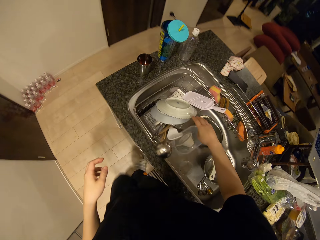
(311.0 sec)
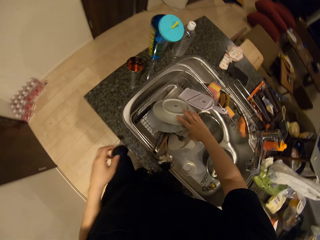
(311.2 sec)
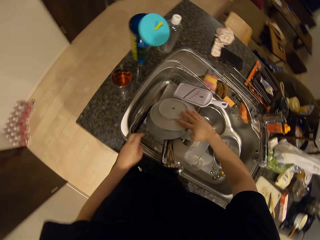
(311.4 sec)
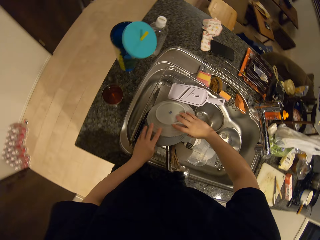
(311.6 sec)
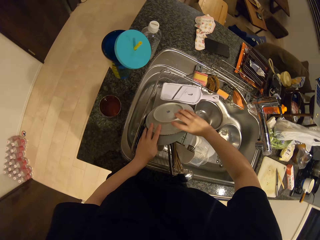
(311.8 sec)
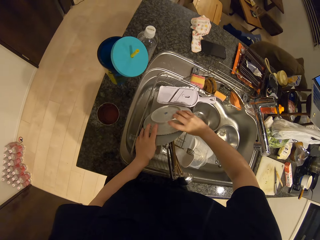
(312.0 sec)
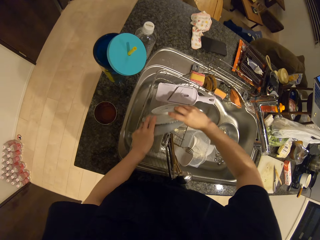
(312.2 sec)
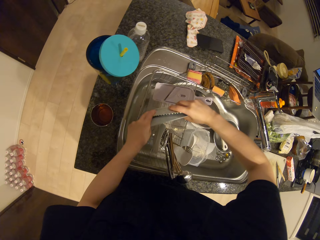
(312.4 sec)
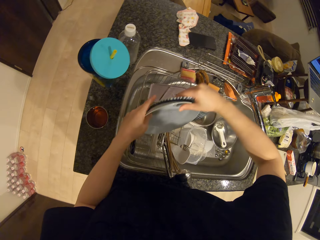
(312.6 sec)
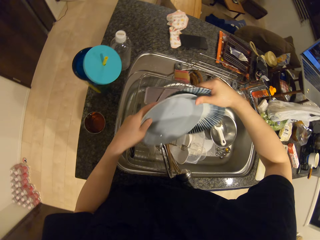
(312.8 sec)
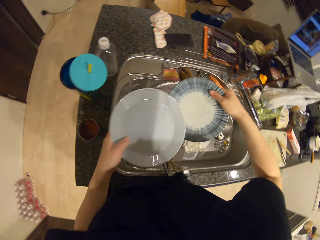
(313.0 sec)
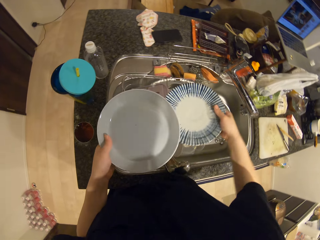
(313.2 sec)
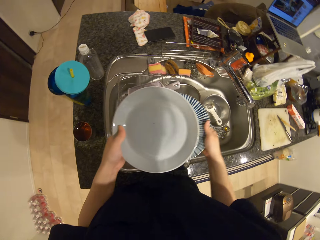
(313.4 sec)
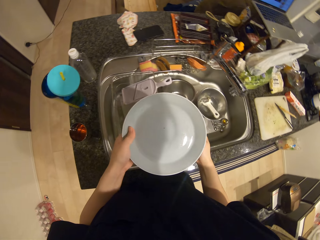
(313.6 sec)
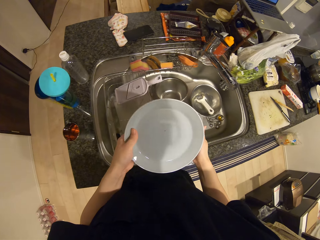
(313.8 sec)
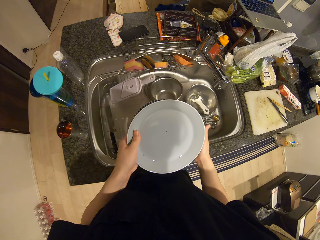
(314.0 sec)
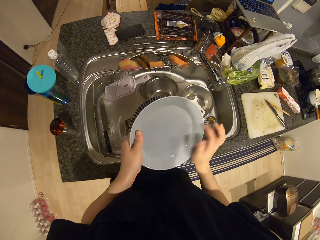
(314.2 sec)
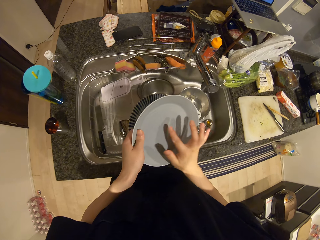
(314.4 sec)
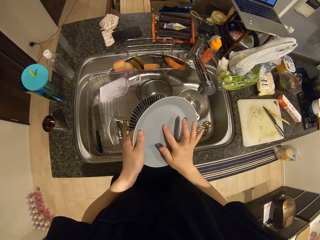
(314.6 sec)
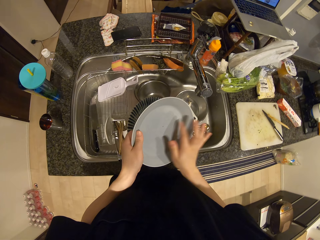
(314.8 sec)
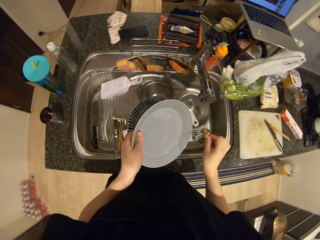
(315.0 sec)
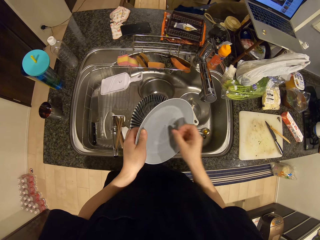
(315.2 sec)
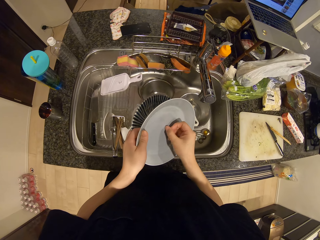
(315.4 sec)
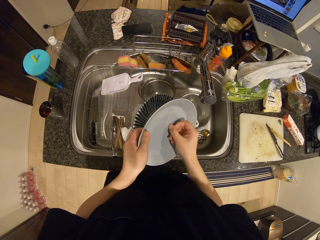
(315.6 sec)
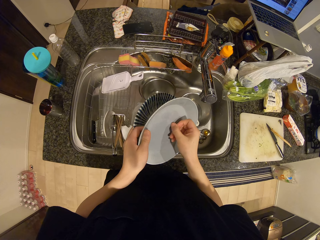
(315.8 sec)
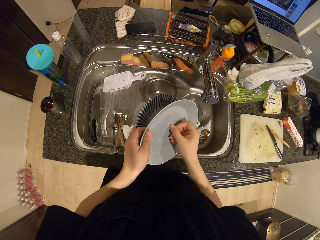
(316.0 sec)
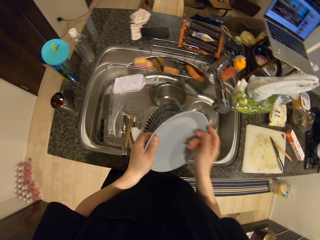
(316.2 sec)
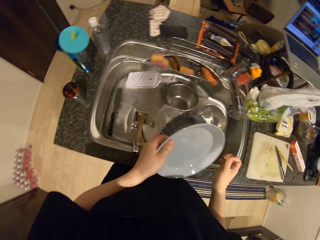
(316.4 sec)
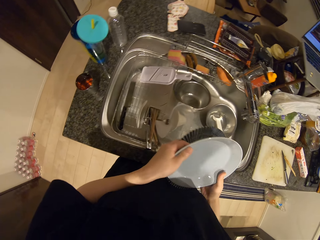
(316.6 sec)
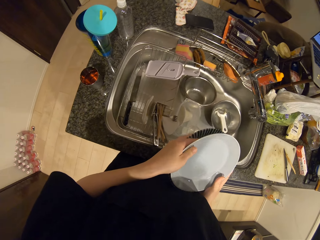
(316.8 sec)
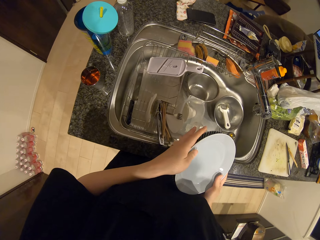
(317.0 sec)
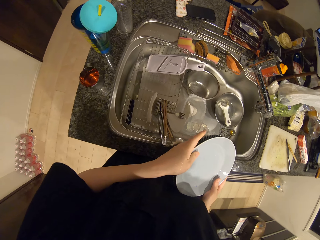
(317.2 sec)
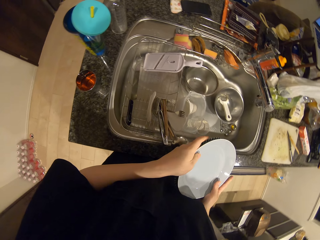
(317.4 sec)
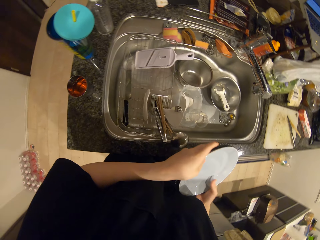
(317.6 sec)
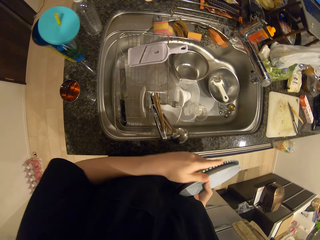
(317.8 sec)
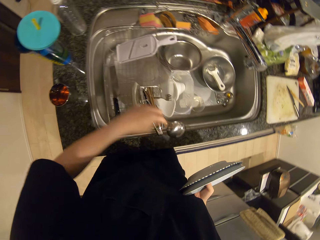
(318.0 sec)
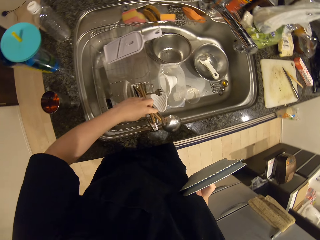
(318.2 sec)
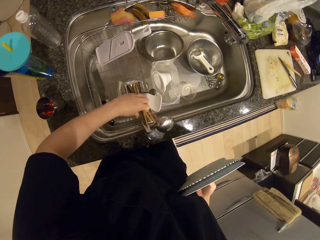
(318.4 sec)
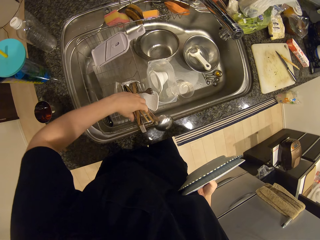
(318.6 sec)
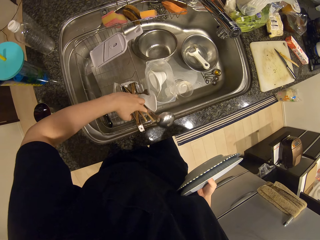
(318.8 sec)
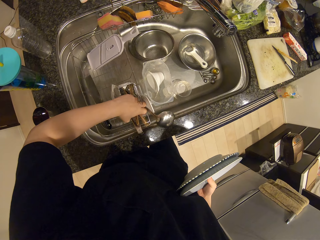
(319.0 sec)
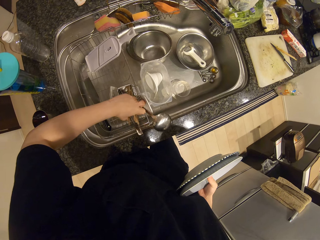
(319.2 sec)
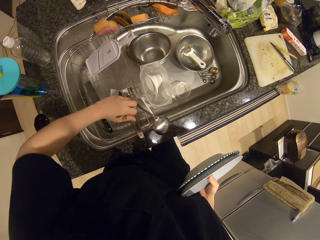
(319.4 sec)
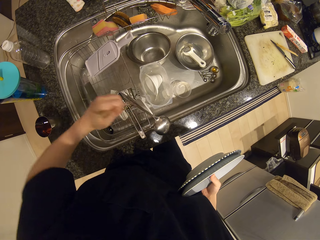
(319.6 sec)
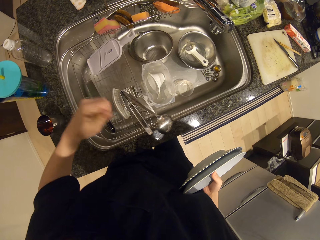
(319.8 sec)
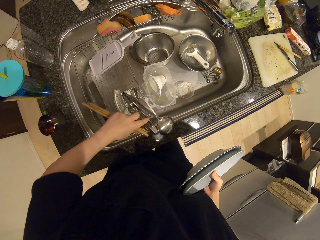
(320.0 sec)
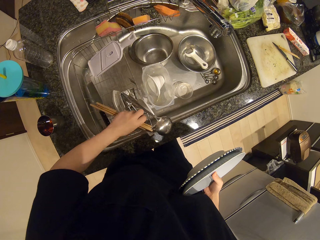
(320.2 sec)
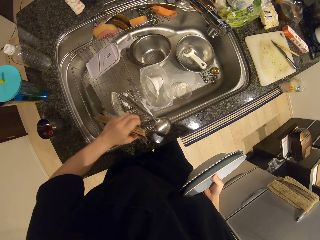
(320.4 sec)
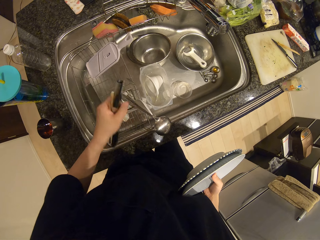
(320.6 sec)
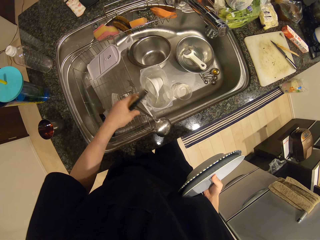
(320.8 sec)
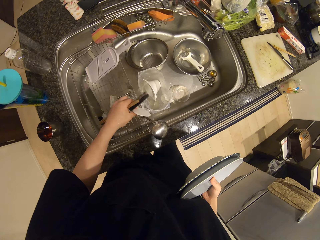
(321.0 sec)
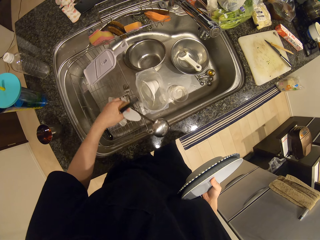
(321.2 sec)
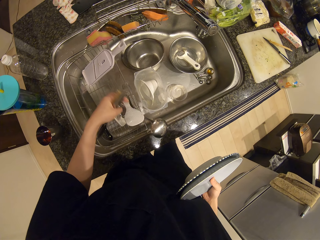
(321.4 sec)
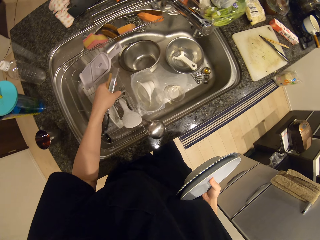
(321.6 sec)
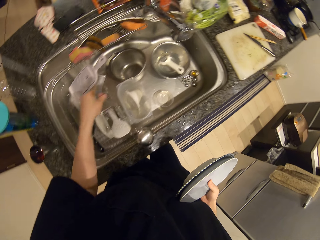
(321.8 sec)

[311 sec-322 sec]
The camera wearer walks around. They pick up two plates from the rack. They scrub dirt off the plate. They pick up cutleries or chopping sticks from the rack.

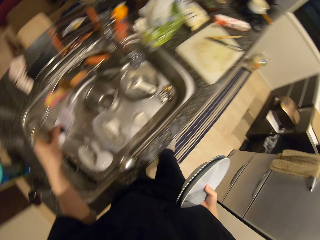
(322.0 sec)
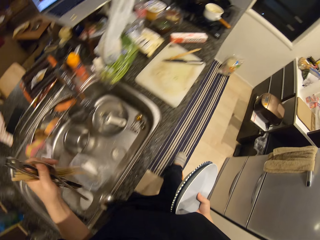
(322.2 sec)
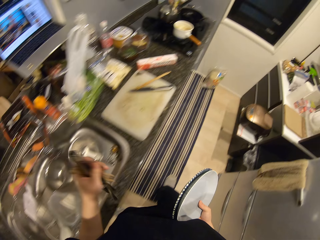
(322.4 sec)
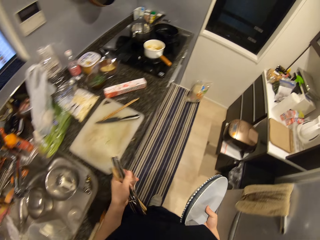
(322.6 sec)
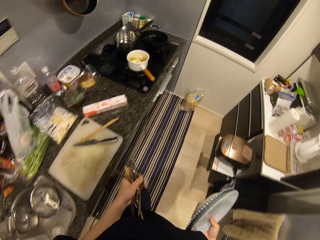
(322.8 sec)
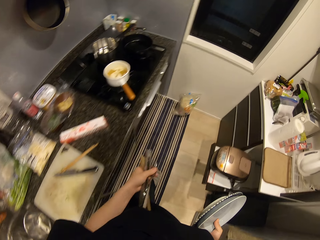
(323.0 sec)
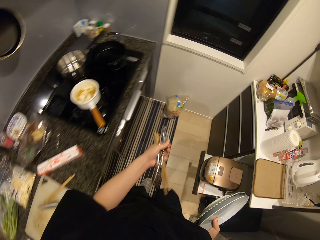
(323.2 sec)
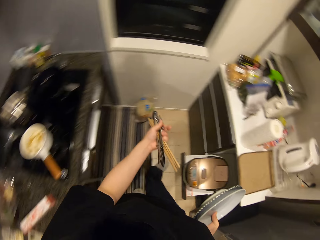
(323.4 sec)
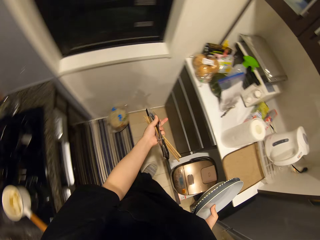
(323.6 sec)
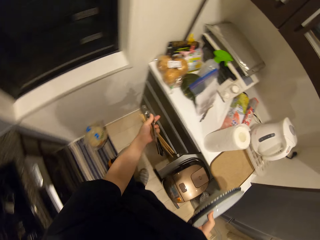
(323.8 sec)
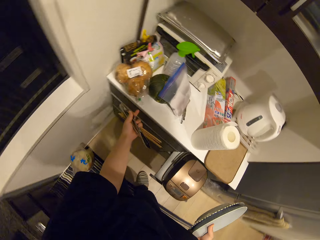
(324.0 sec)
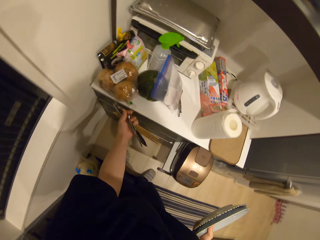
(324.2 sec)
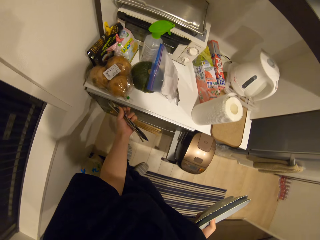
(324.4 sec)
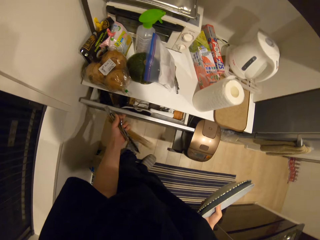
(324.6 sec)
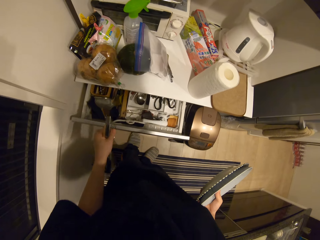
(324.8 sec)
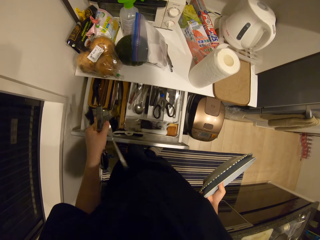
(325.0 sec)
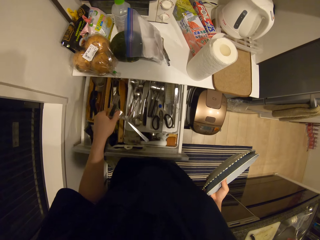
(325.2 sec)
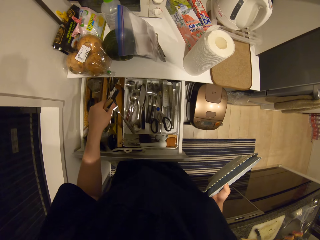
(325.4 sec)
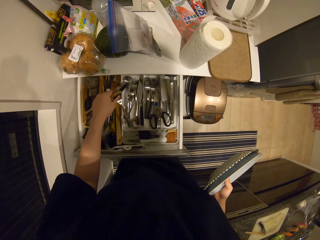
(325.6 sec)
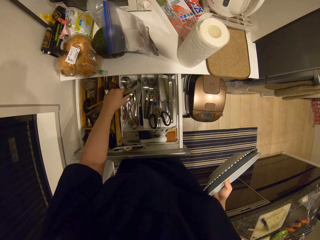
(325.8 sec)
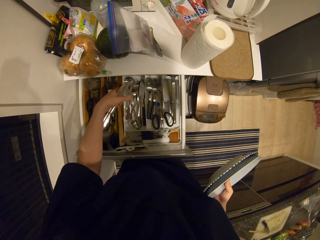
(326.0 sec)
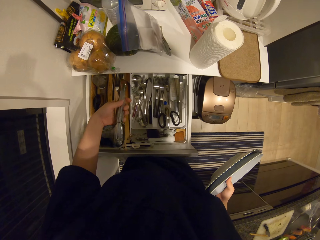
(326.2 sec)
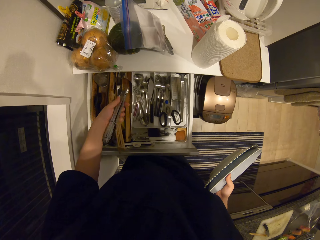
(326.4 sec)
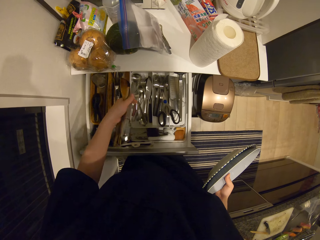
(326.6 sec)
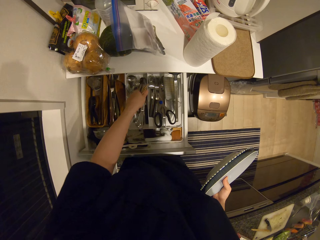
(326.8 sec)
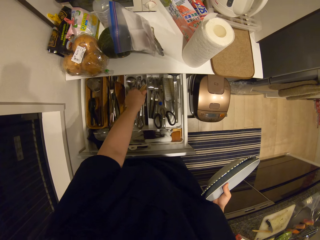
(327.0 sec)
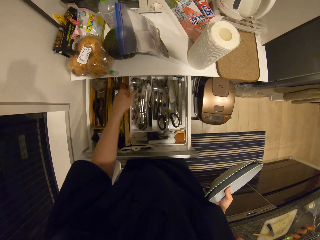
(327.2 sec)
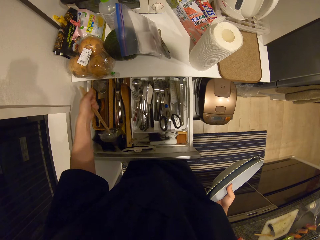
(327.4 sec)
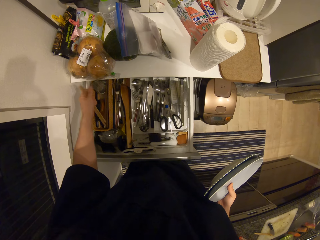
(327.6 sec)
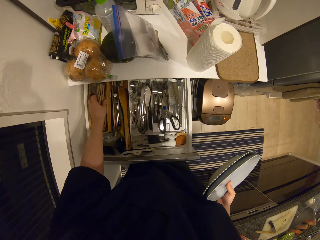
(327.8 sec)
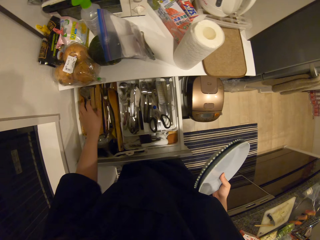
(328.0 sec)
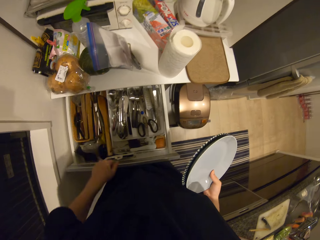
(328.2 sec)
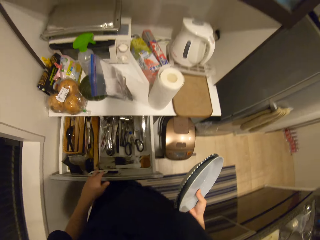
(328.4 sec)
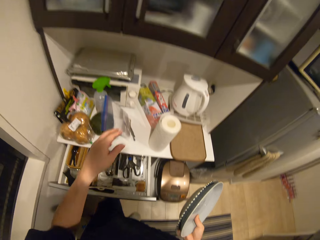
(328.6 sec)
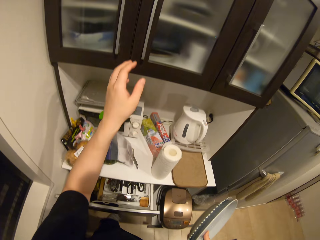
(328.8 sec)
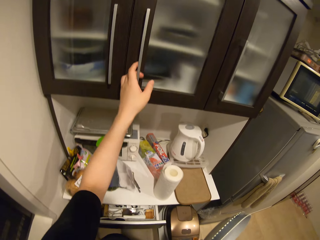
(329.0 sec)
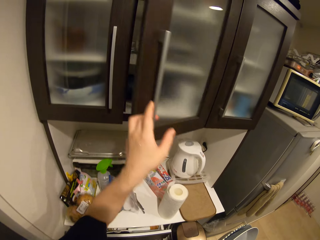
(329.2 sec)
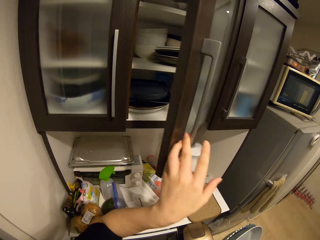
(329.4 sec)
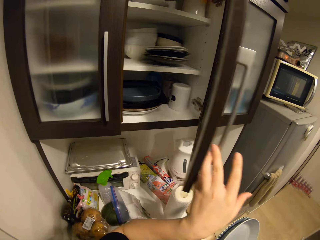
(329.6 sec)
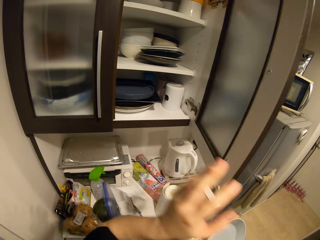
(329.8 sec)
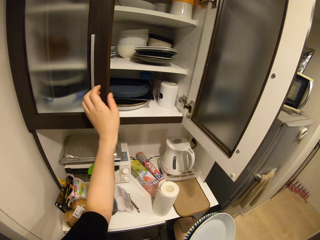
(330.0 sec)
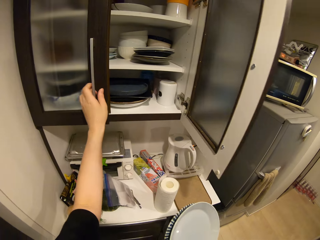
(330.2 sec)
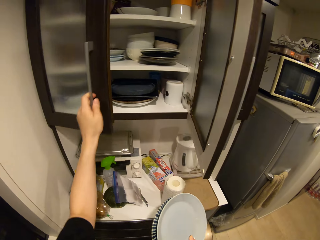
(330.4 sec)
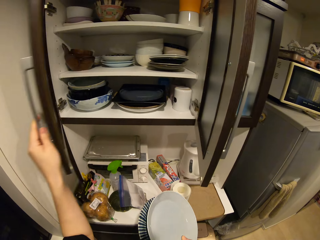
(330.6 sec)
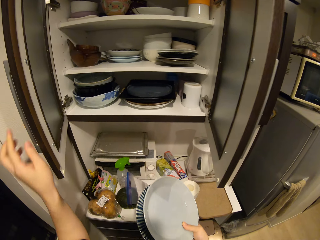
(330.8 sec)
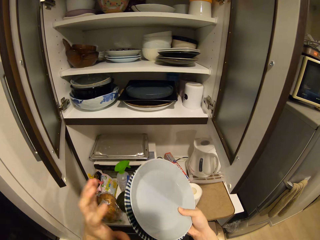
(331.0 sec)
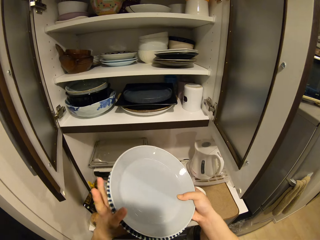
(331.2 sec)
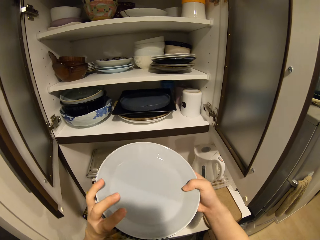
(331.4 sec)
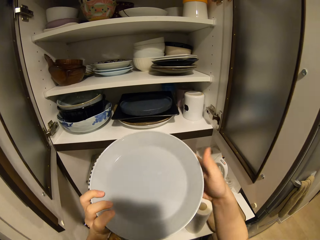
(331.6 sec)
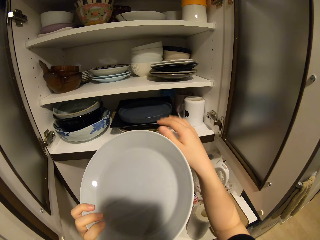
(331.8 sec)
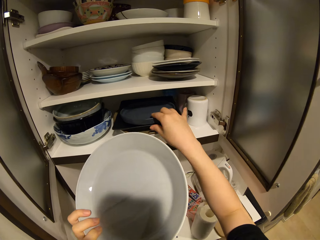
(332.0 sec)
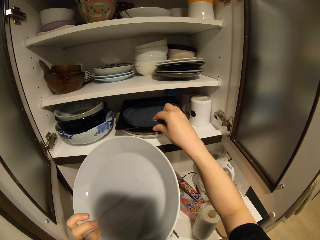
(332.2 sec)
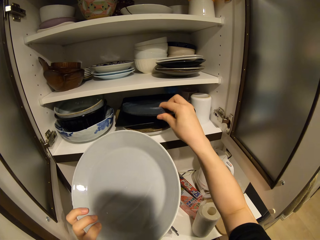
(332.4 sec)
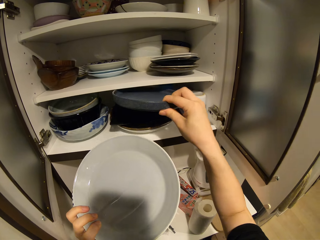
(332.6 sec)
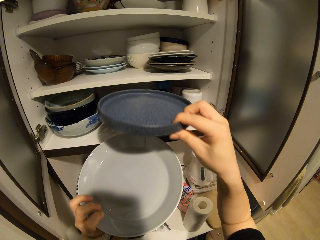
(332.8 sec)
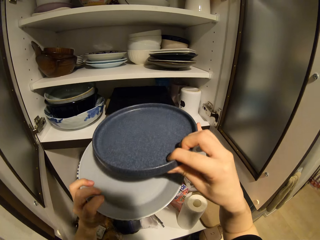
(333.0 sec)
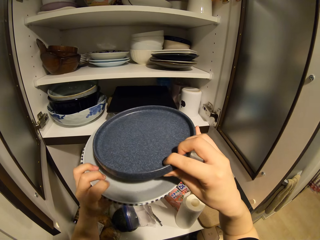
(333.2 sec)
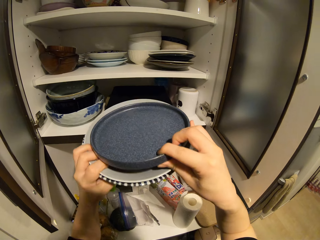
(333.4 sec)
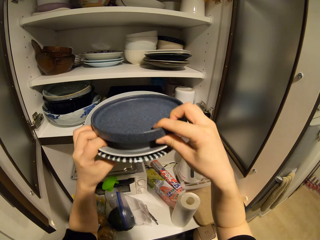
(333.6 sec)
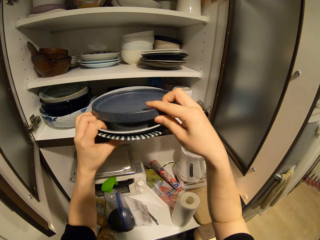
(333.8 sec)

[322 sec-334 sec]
The camera wearer walks towards the cupboard. They open a drawer. They place the cutleries in the drawer. They close the drawer. They open a cabinet. They remove a plate from the cabinet.
